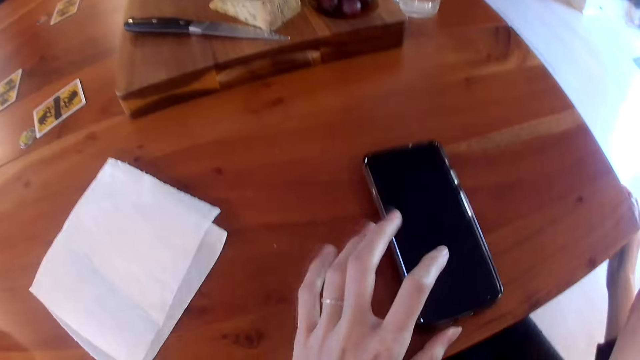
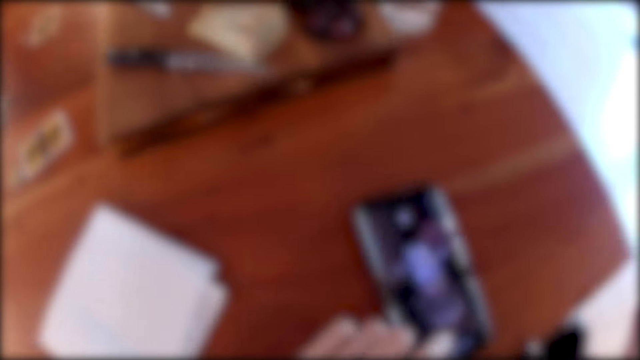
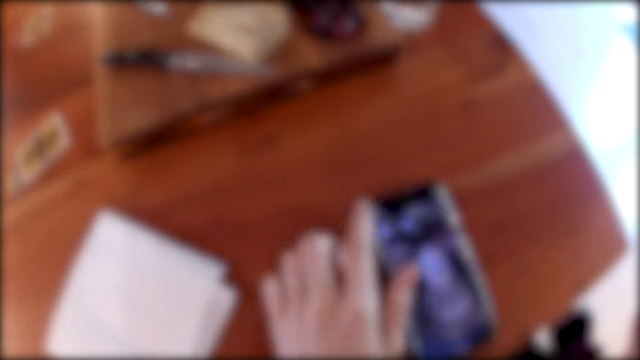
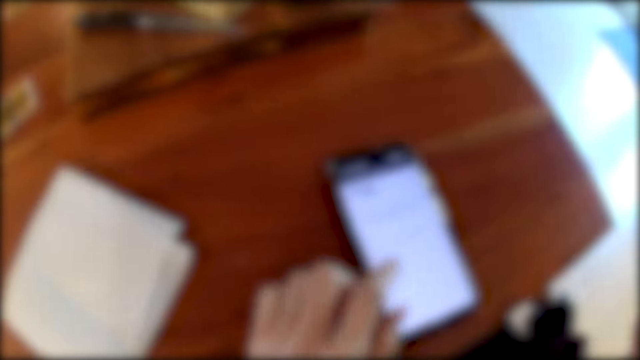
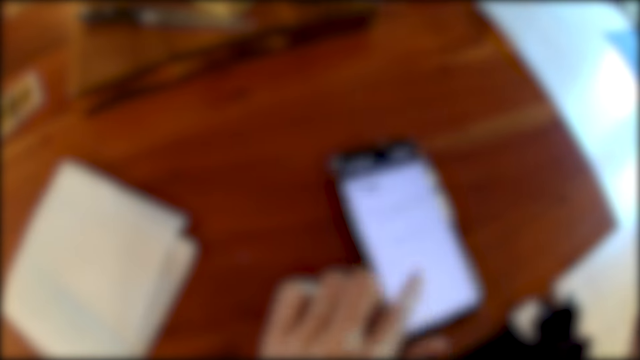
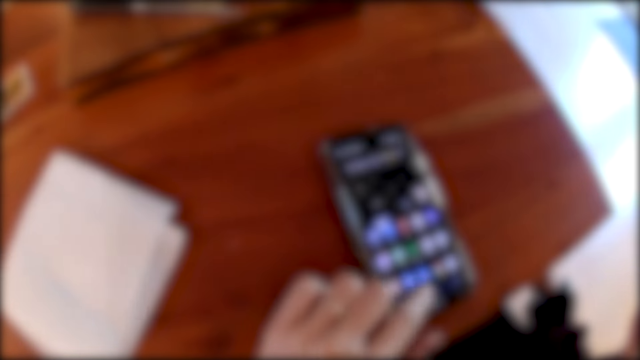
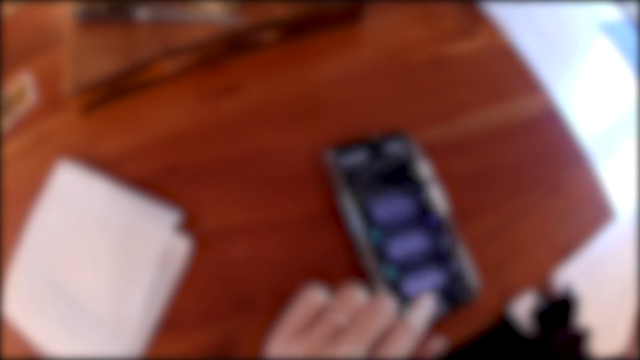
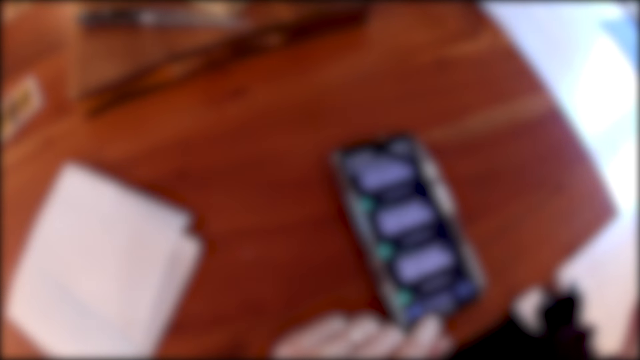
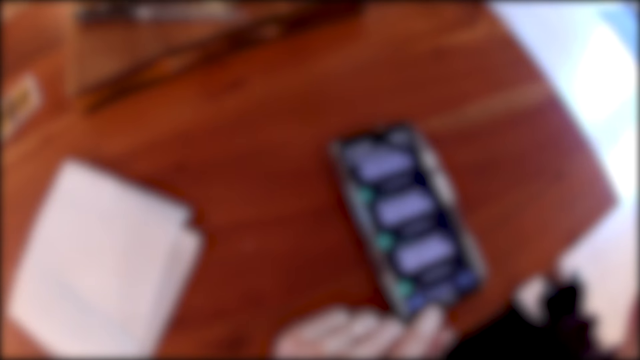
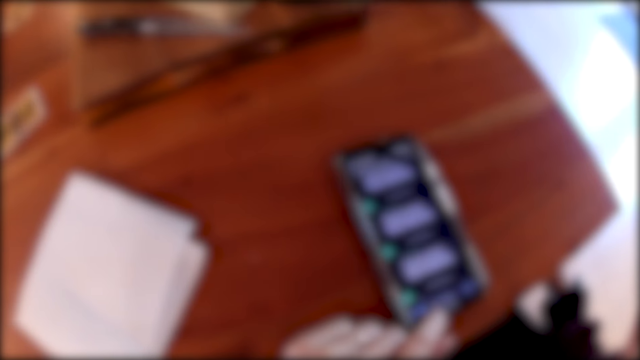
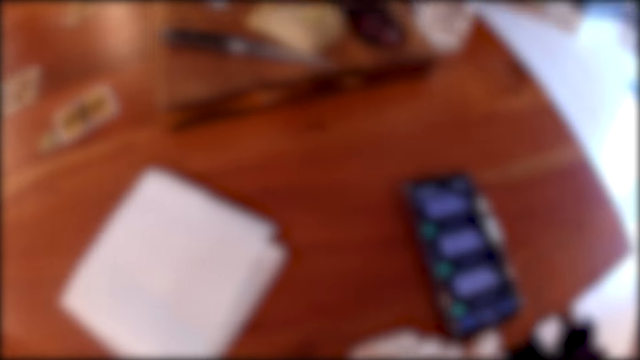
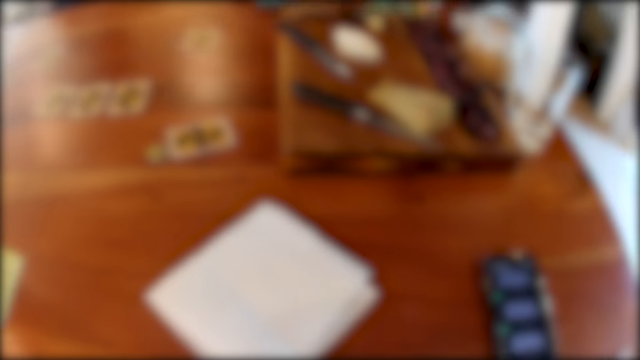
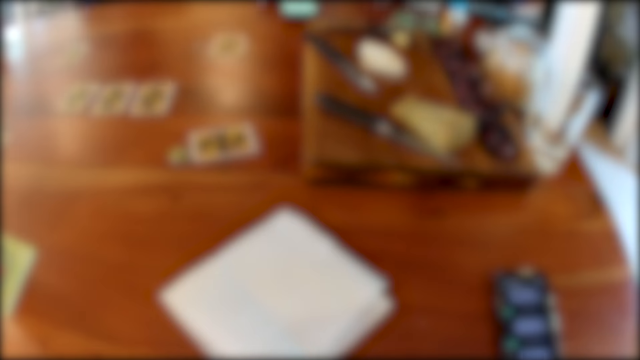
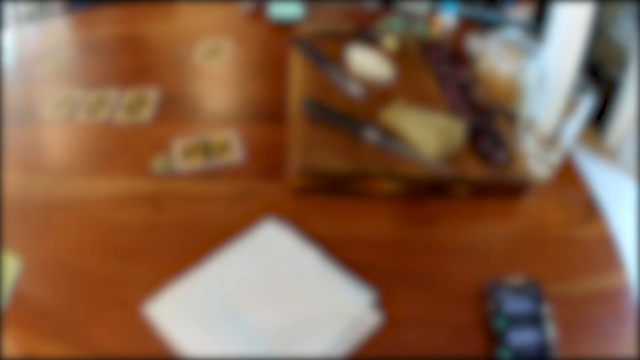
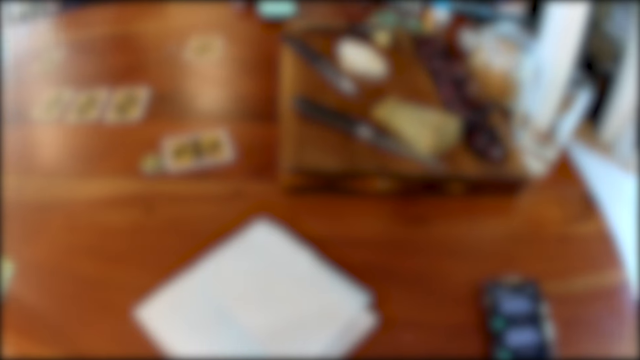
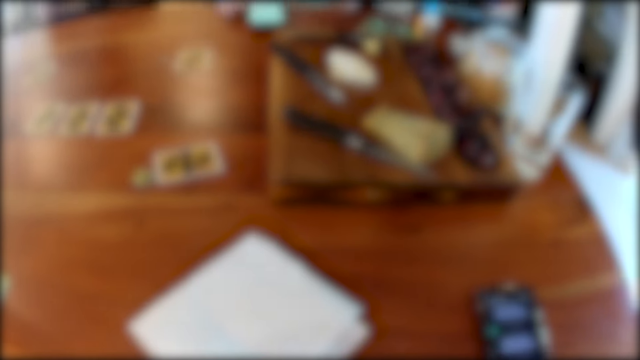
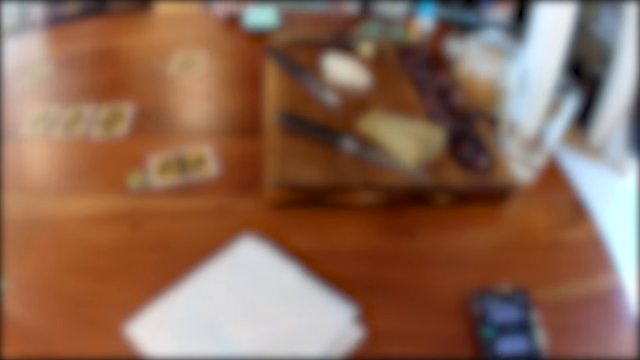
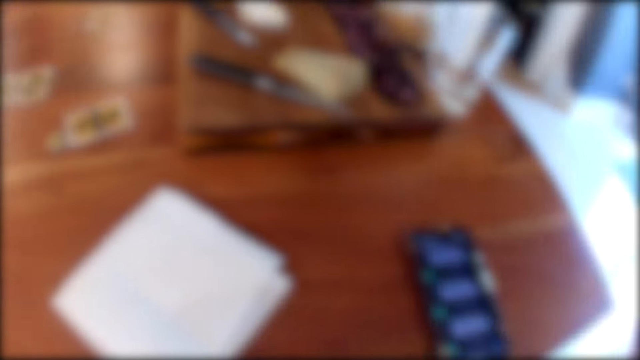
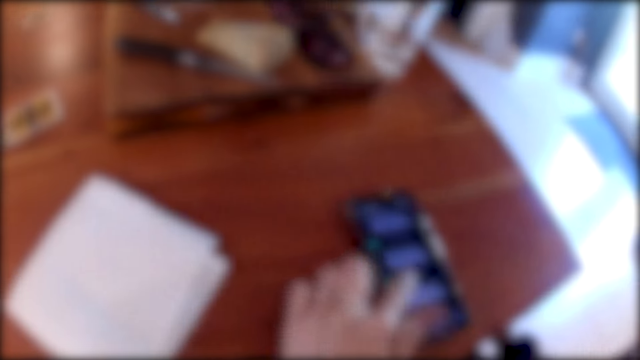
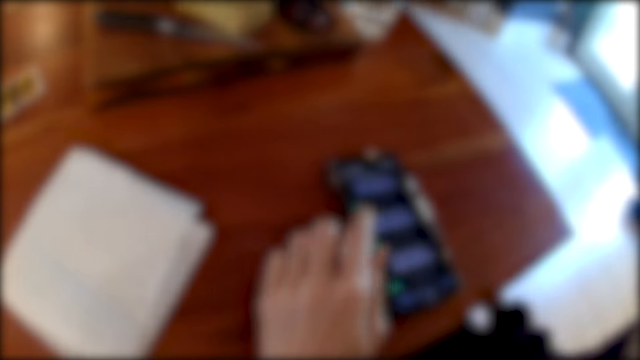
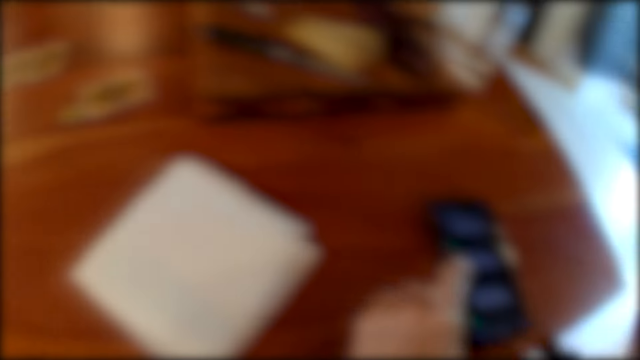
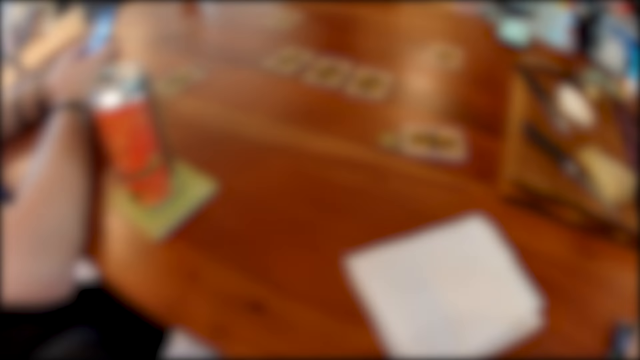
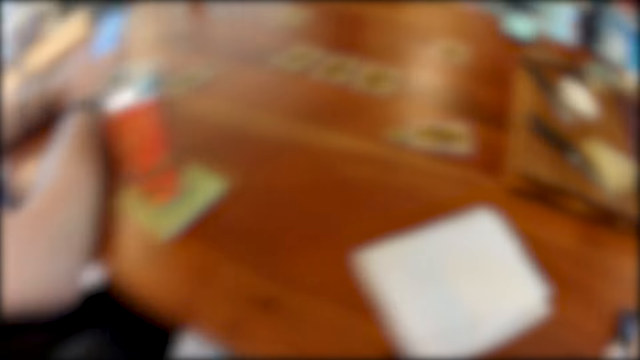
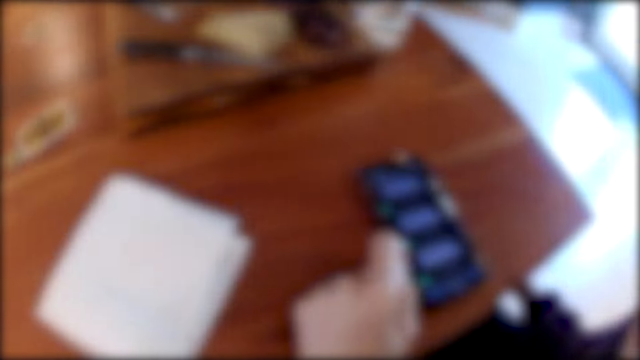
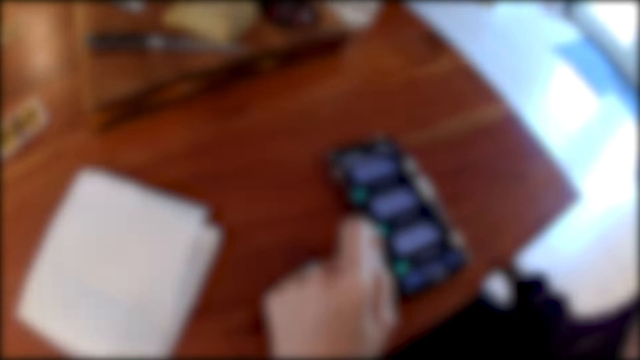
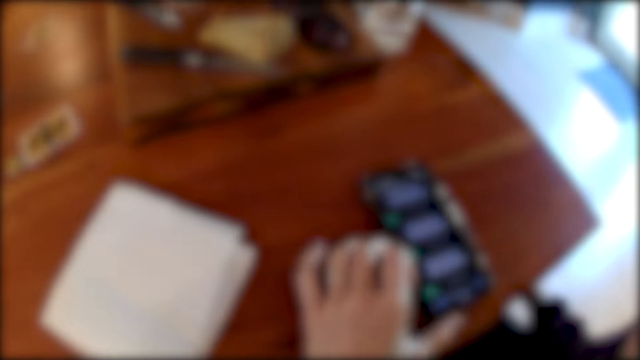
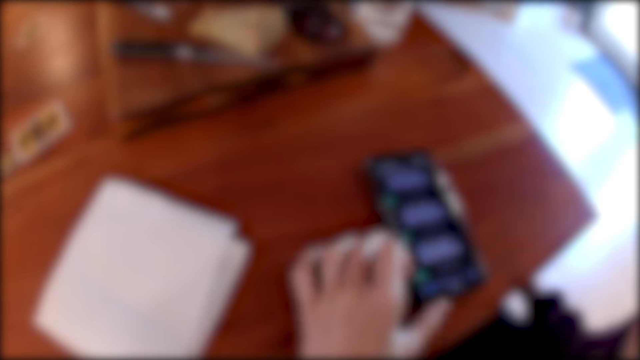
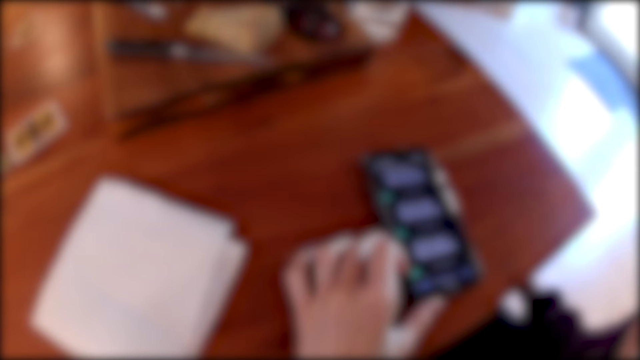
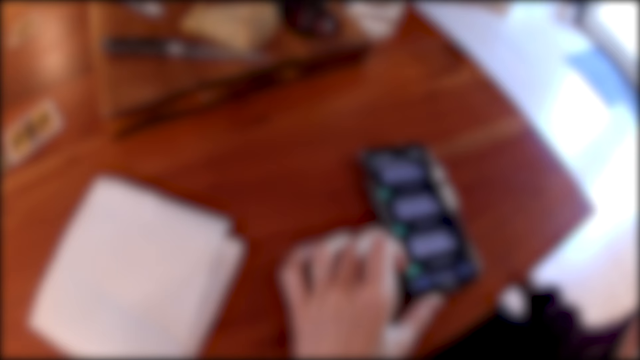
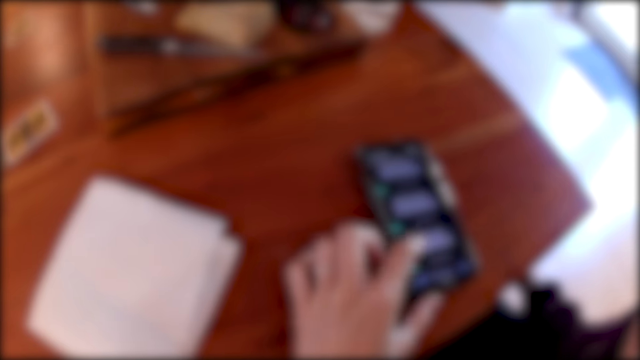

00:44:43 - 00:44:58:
The camera wearer puts a phone on the table. She presses the phone with her left index finger. She scrolls on the phone. She presses the phone with her left index finger again. The other man presses the phone with both hands. The camera wearer looks around. She scrolls on the phone. She moves the phone on the table with her left hand.

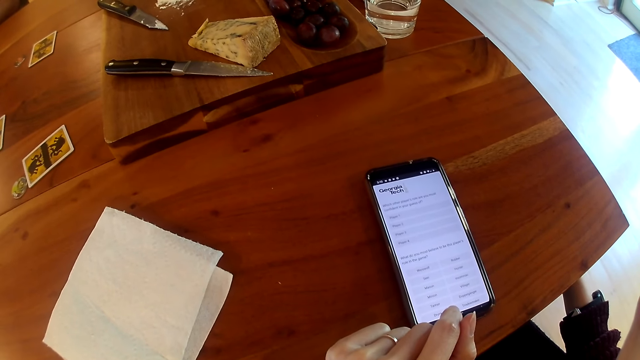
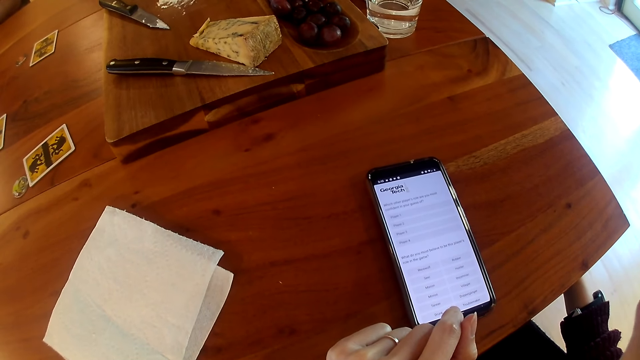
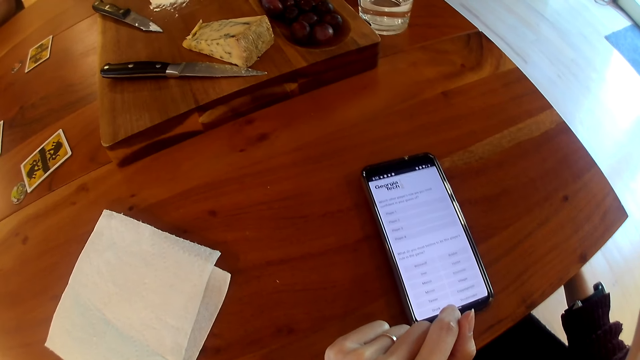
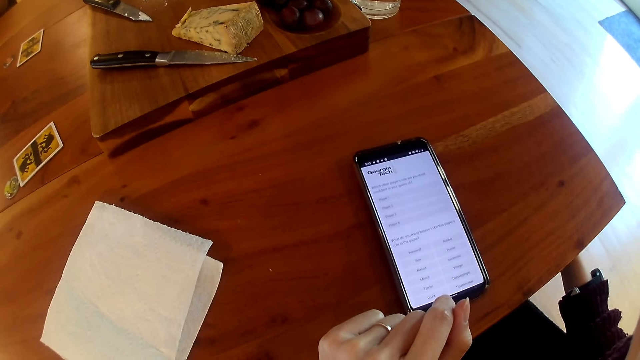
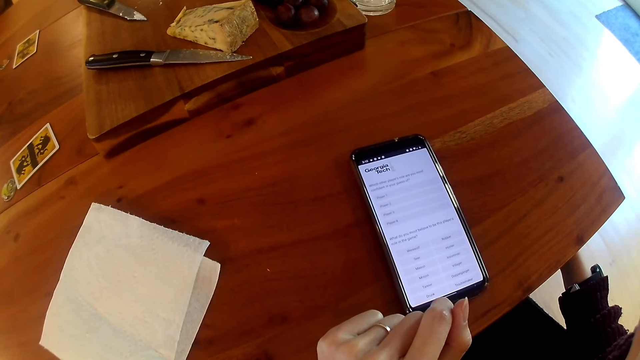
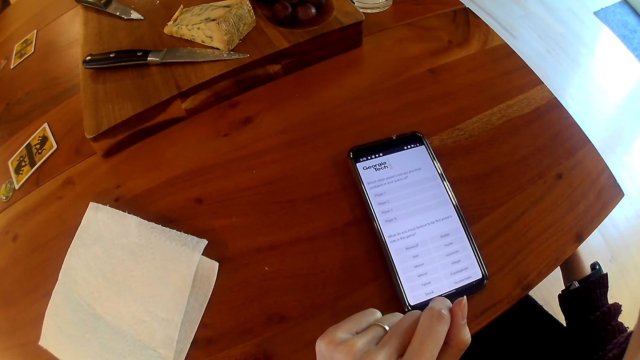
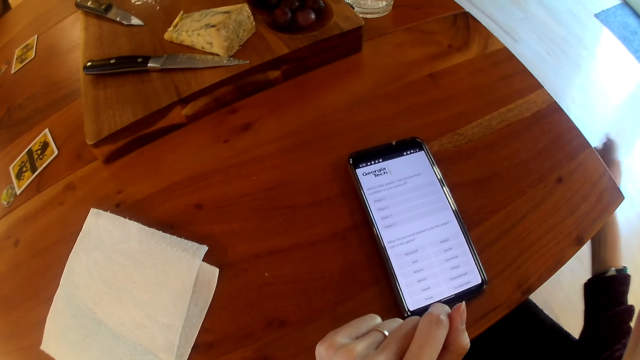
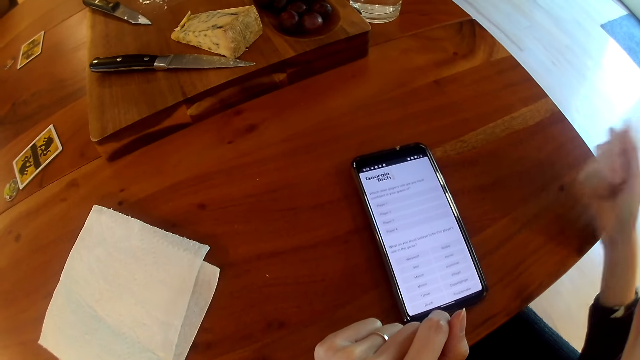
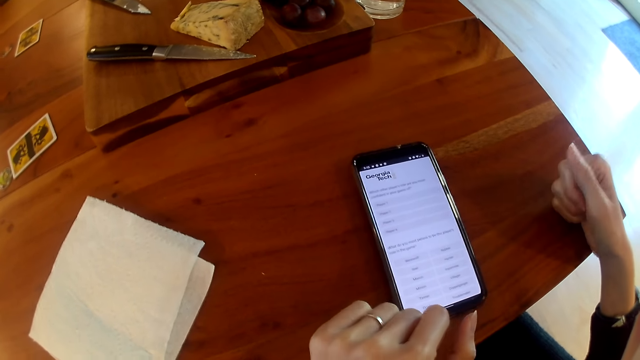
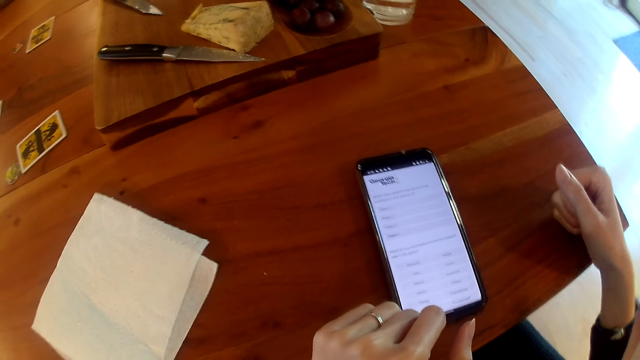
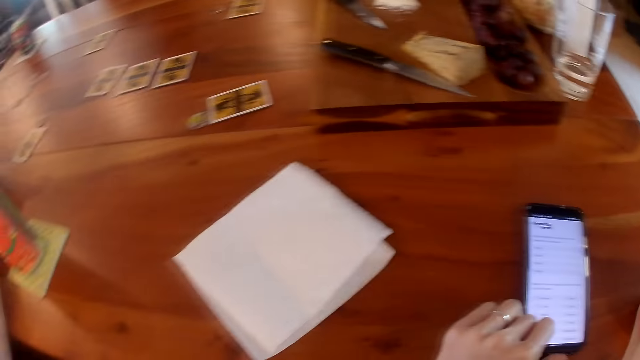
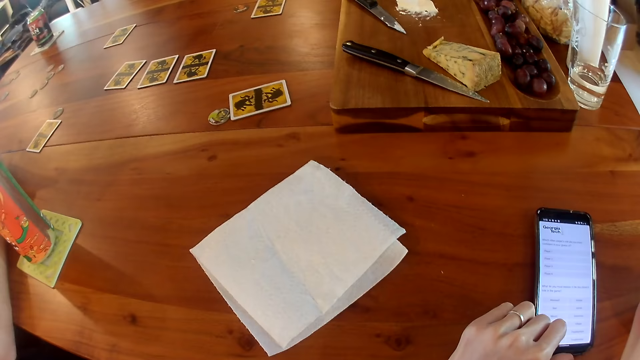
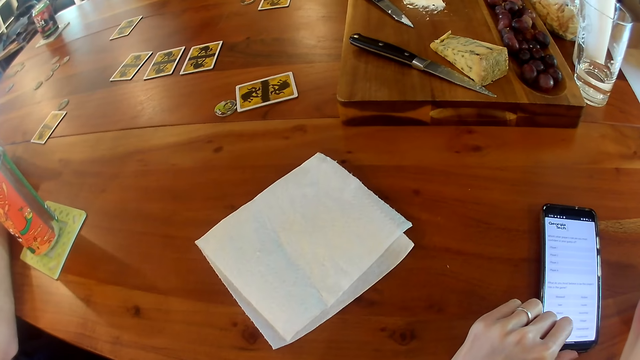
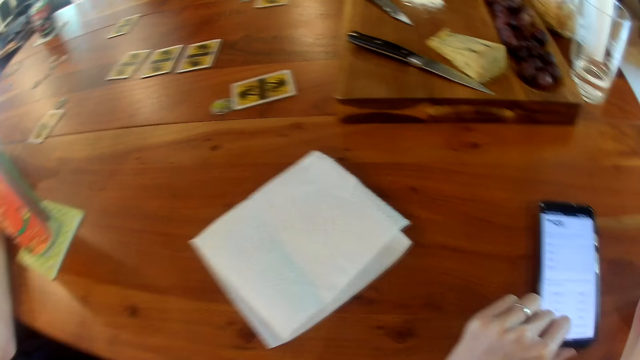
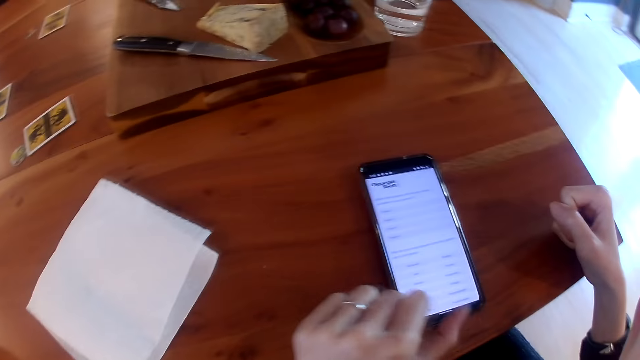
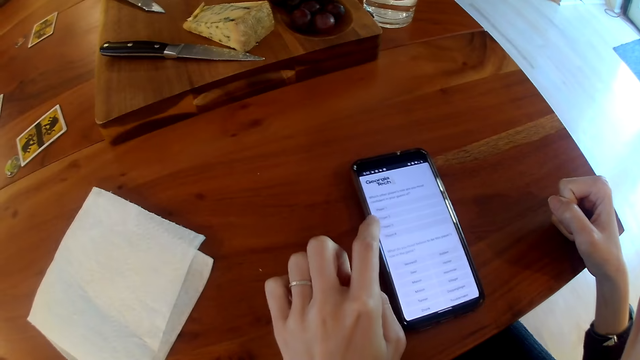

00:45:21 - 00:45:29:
The camera wearer stares at the phone. She places her right hand on a table.
